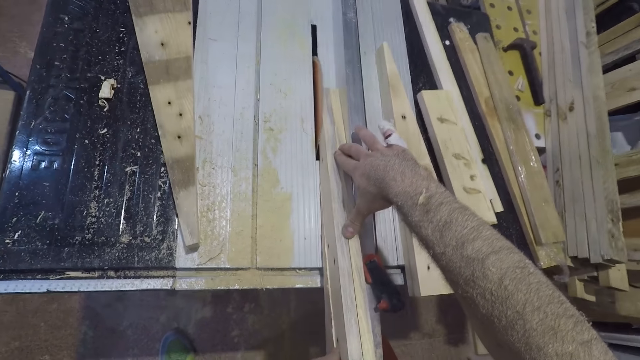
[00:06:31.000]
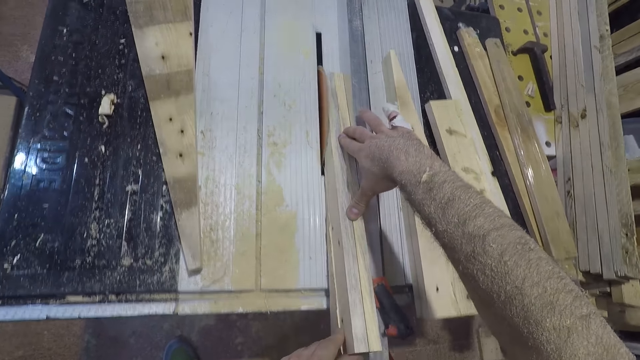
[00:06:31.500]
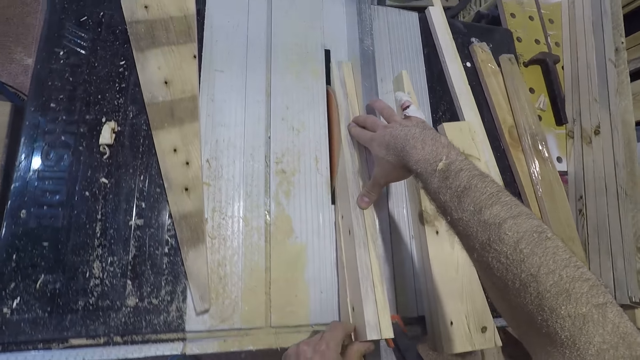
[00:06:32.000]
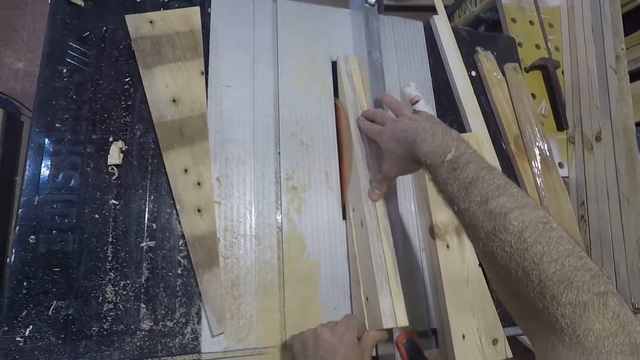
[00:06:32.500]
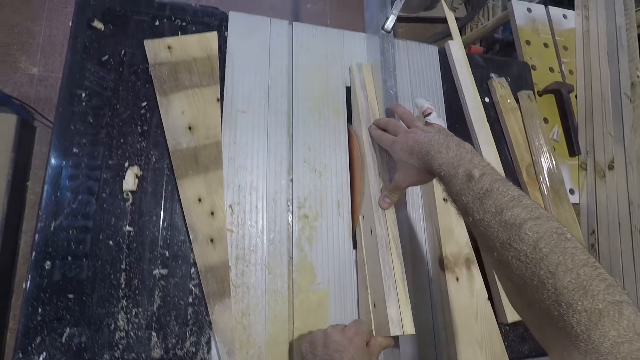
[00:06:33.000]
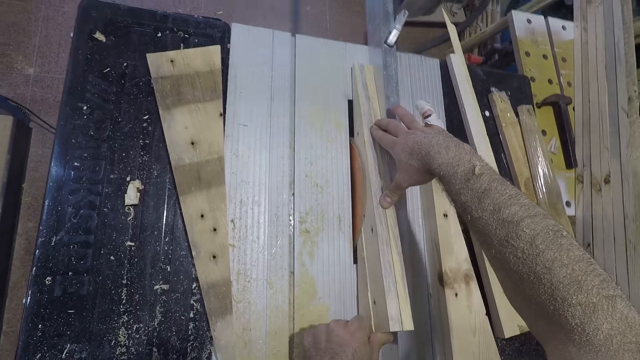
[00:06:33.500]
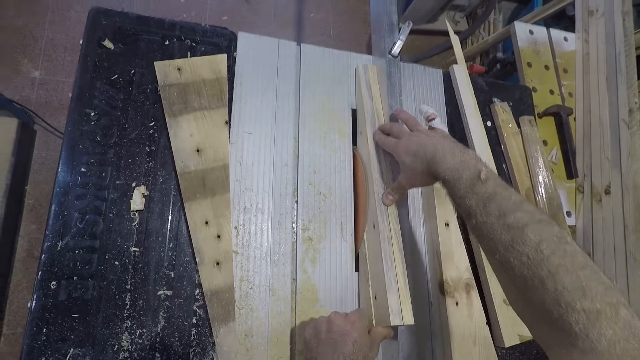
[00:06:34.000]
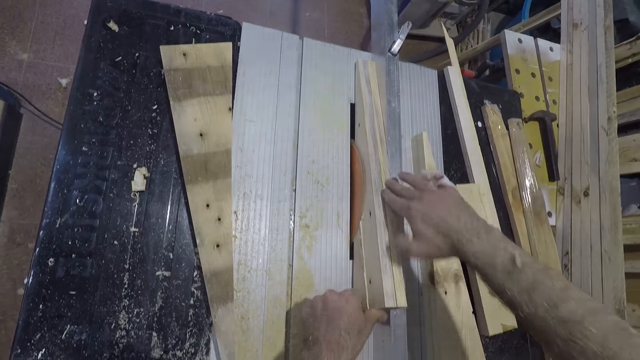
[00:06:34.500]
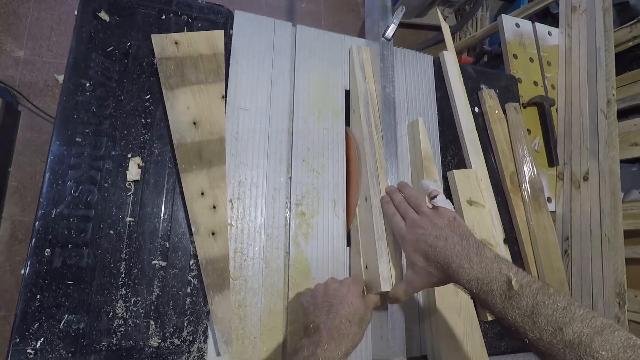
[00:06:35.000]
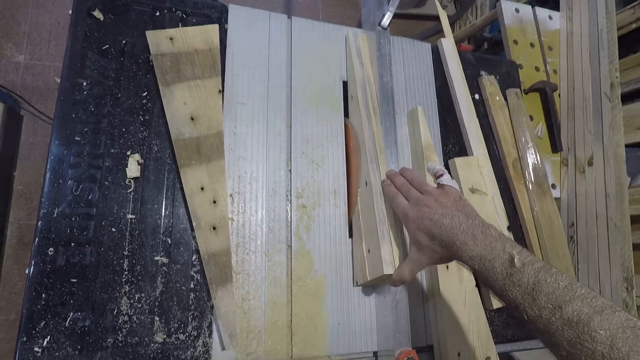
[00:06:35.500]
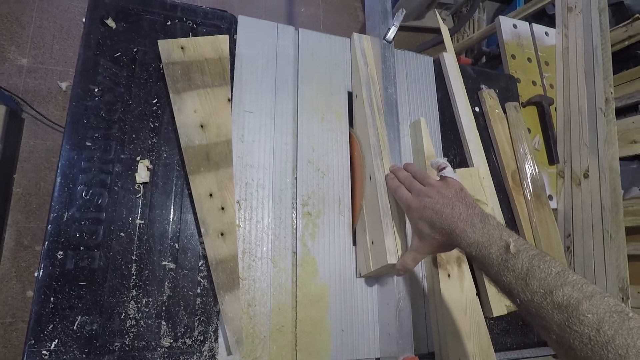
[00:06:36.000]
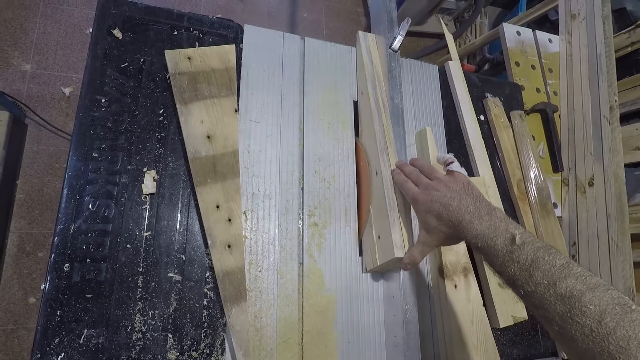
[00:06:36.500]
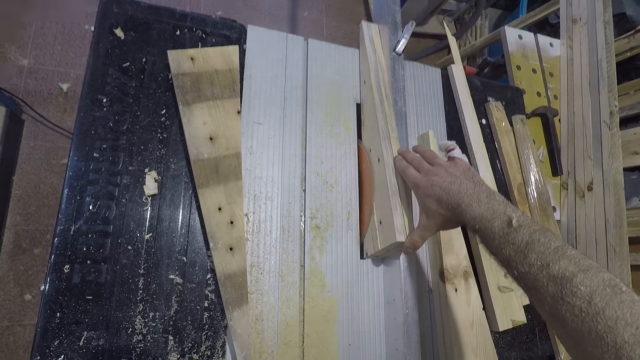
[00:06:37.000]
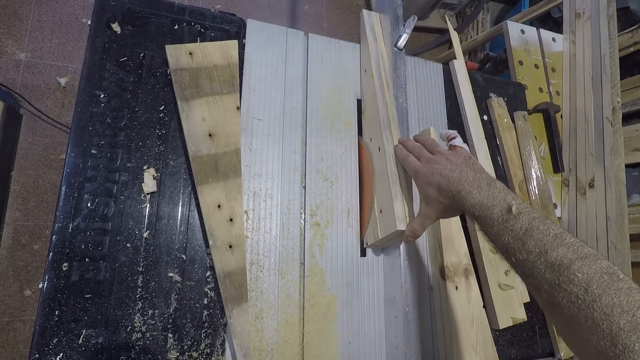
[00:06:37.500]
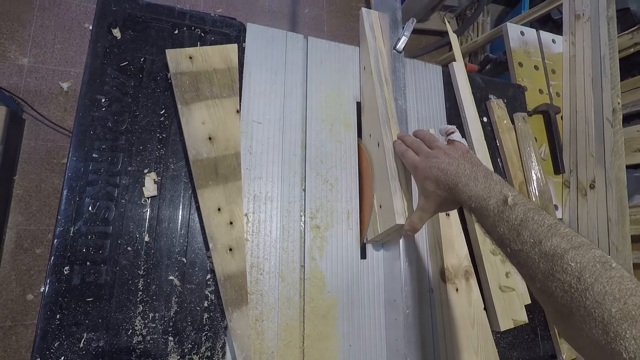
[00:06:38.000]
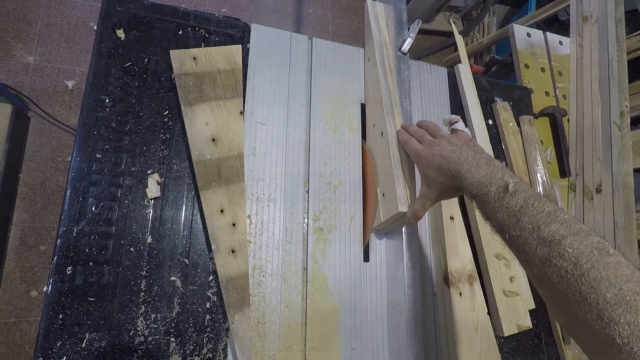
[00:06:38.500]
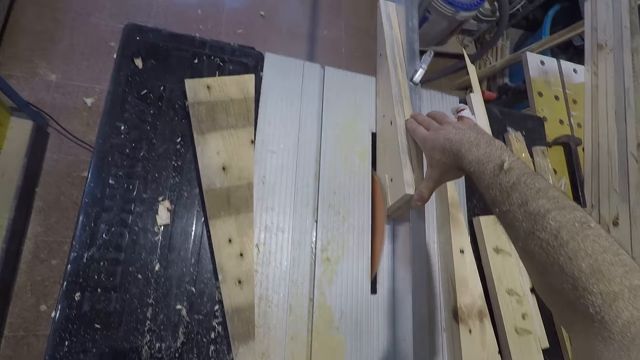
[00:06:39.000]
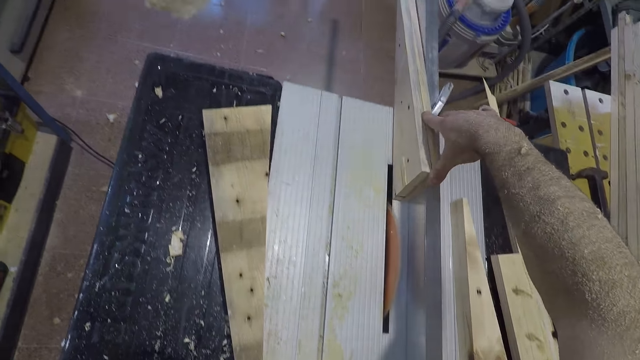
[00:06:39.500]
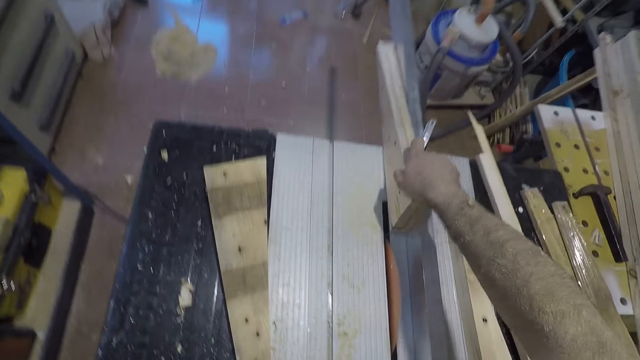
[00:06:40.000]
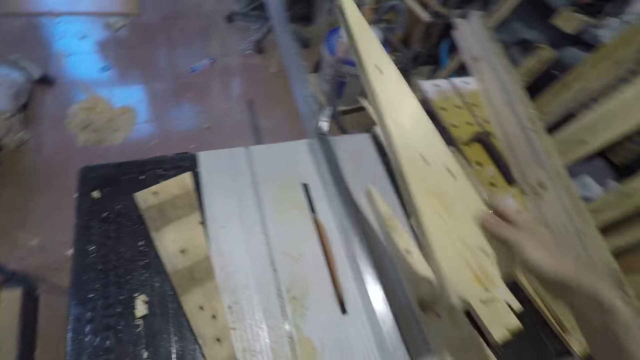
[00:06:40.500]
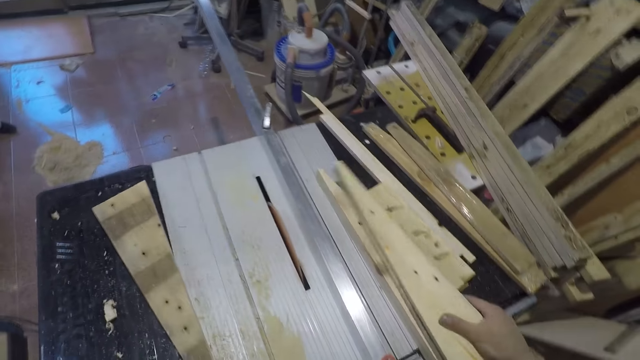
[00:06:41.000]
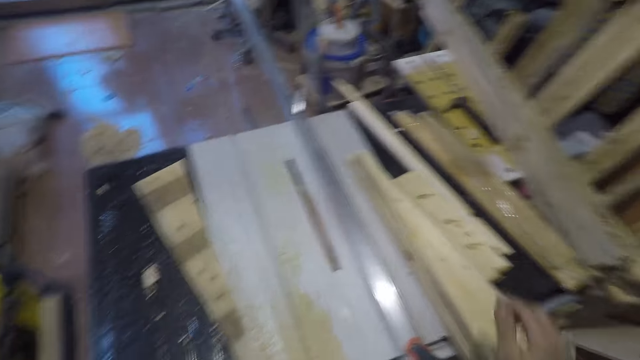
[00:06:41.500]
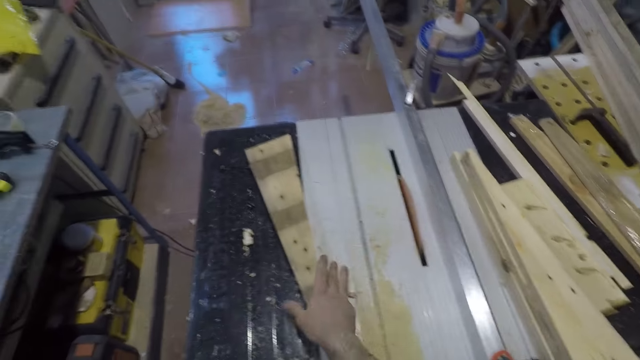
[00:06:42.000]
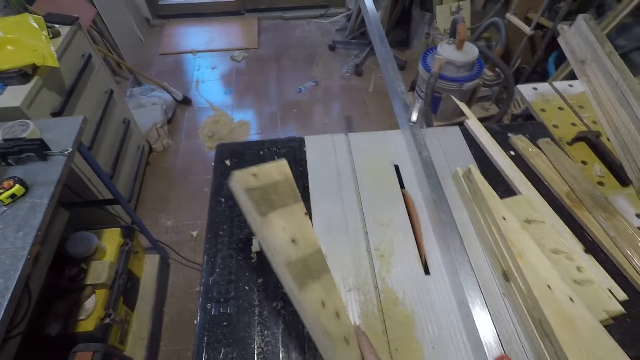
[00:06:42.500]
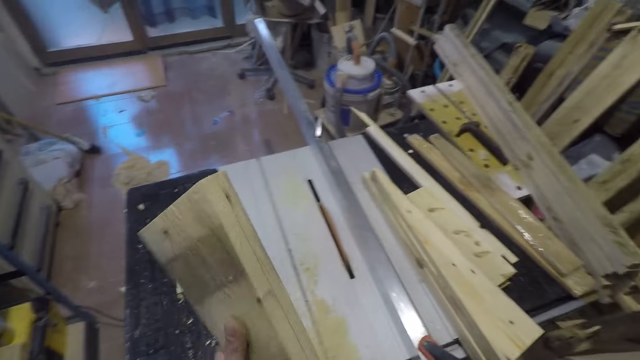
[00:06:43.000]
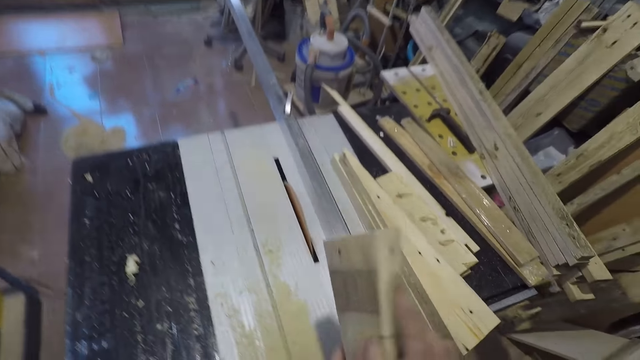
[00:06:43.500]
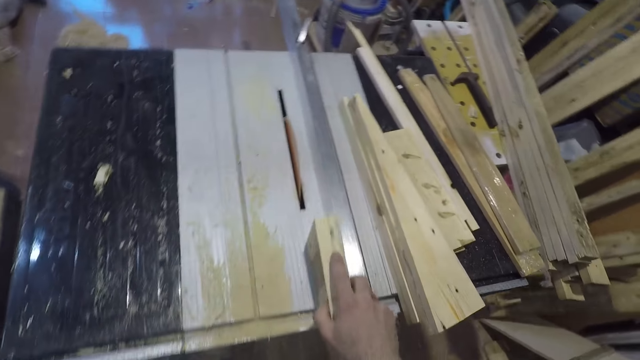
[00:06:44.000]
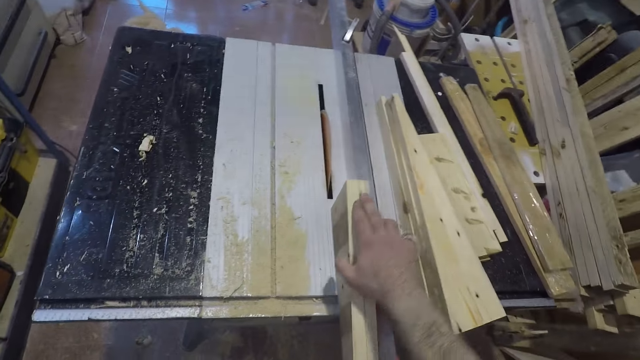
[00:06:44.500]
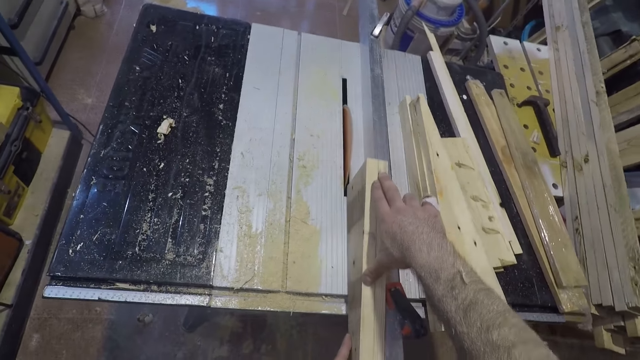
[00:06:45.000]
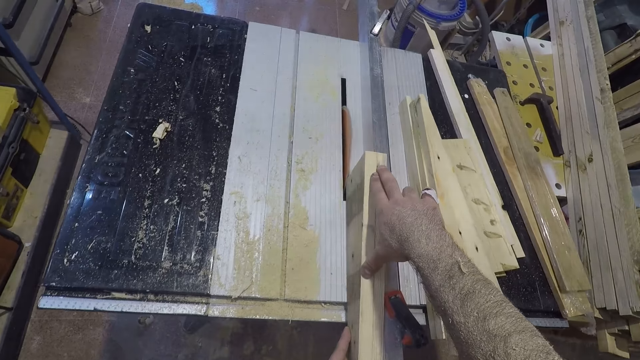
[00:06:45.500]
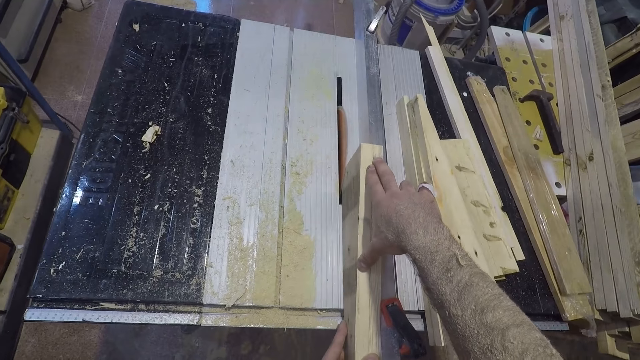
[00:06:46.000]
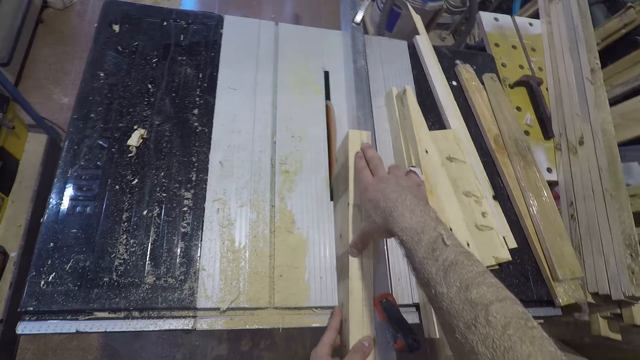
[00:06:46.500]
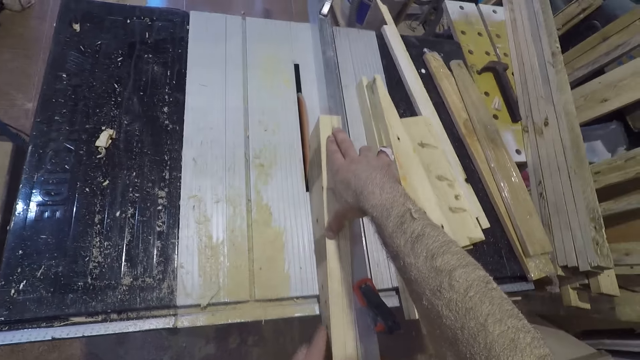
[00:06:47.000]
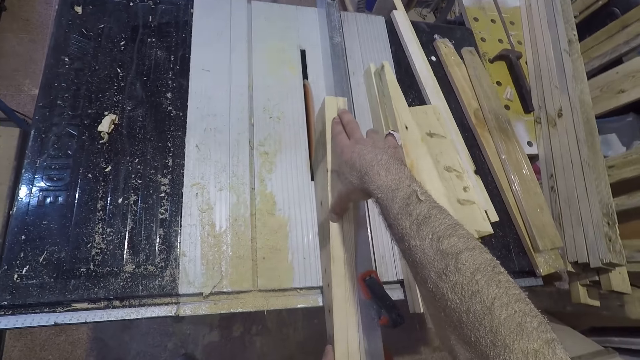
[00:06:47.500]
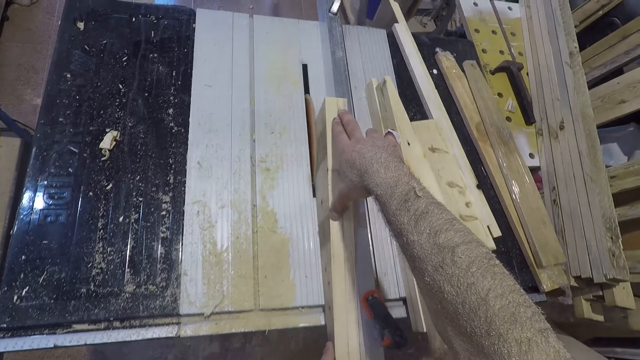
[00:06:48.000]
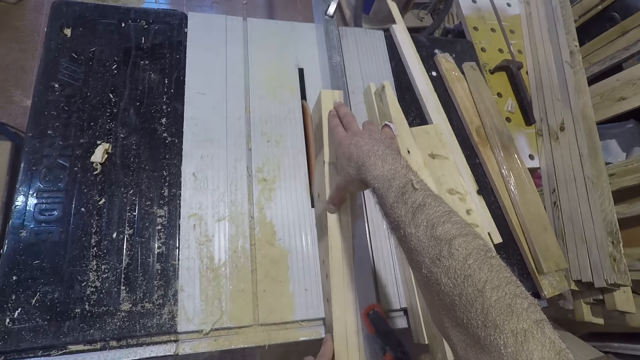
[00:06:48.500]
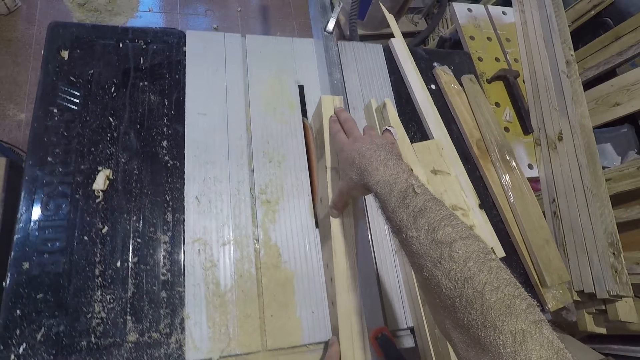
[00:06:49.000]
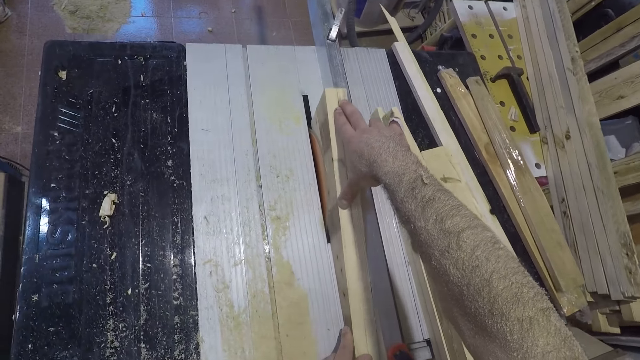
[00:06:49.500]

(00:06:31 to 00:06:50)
The camera wearer lifts the pressure treated wood off the table saw. He places the pressure treated wood on top of the table saw extension with his right hand. He takes another pressure treated wood on the table extension with his left hand. He places the pressure treated wood on top of the table saw. He slides the pressure treated wood between the saw and fence.

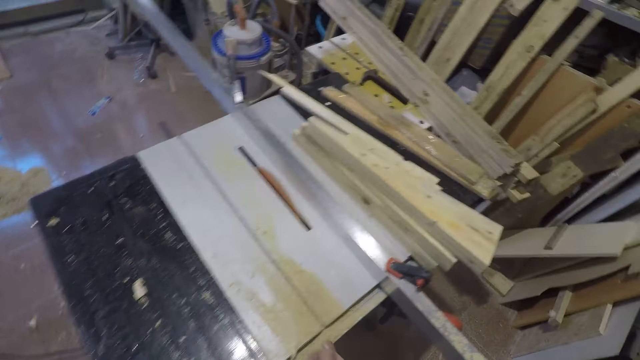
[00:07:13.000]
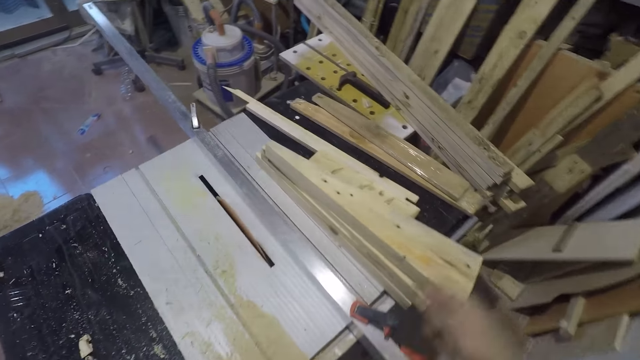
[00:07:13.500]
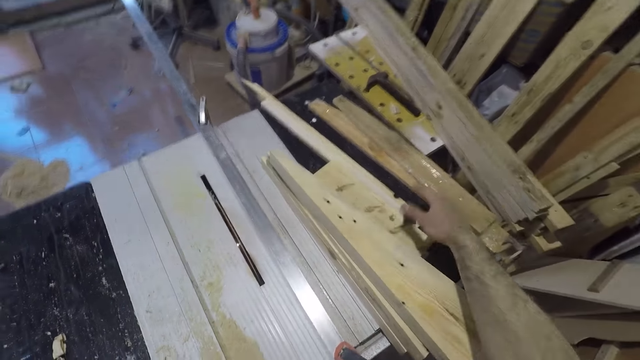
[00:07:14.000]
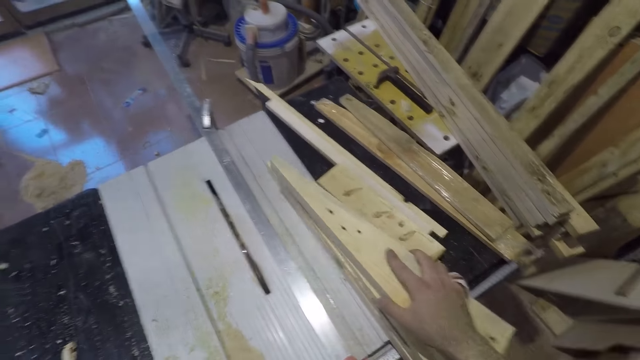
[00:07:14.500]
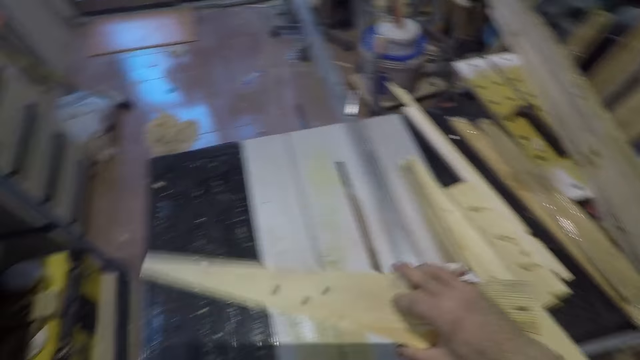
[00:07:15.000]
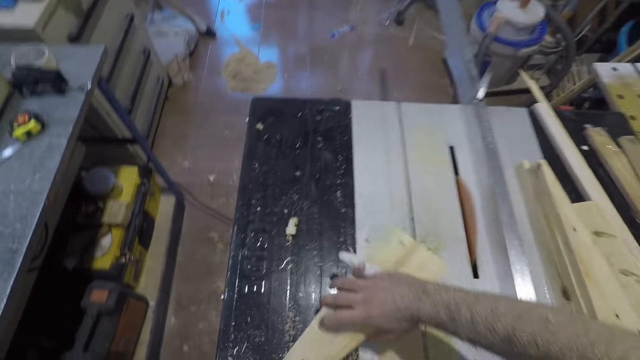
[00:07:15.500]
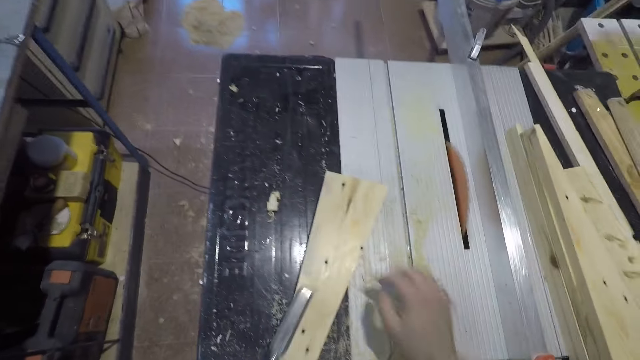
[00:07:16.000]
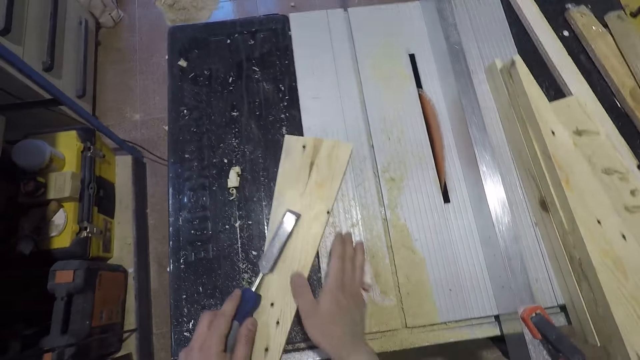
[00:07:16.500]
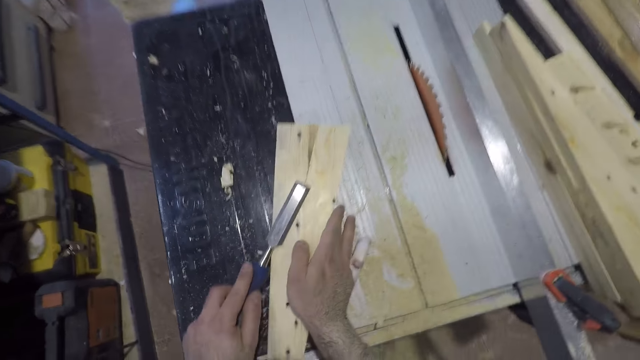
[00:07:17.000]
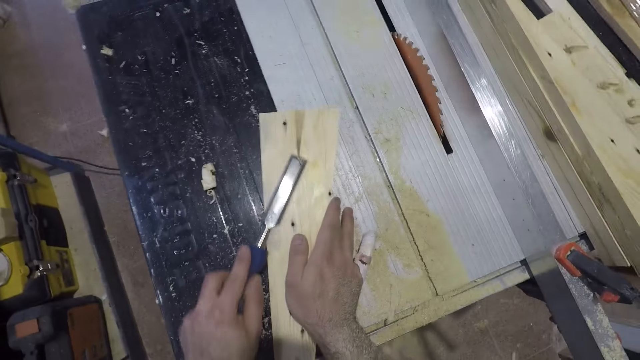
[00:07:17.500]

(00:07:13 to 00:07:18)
The camera wearer picks up the last piece of pressure treated wood he dropped on the table extension with his right hand. He places the pressure treated wood on top of the table saw extension. He works on the piece of wood with a chisel in his left hand and his right hand on the wood.
